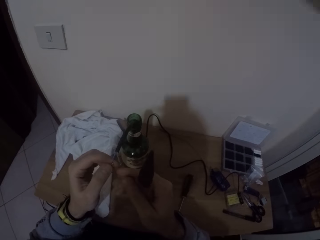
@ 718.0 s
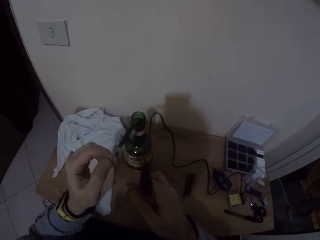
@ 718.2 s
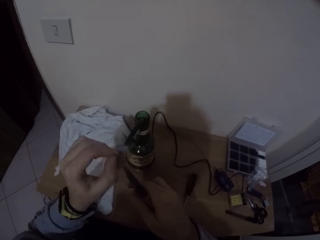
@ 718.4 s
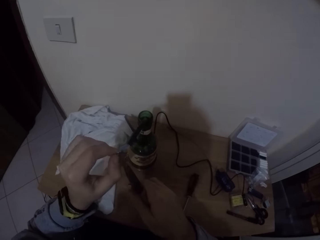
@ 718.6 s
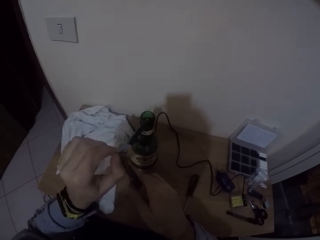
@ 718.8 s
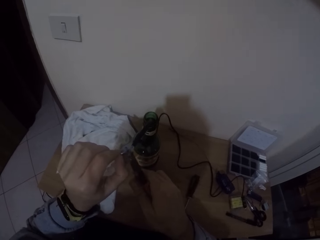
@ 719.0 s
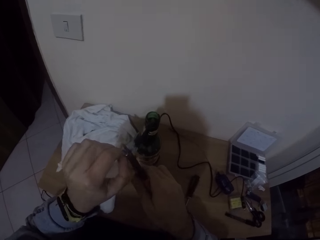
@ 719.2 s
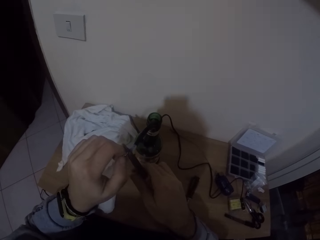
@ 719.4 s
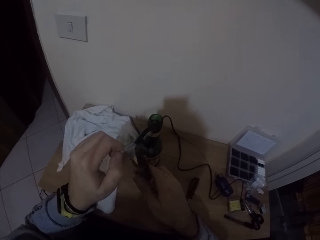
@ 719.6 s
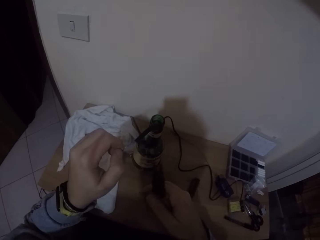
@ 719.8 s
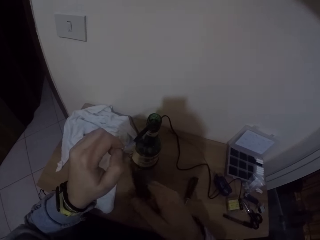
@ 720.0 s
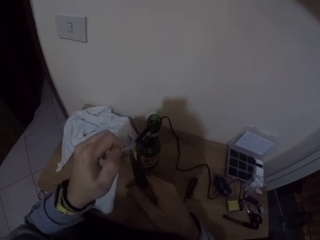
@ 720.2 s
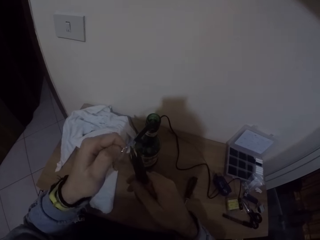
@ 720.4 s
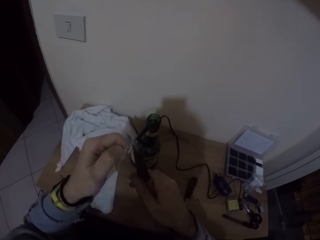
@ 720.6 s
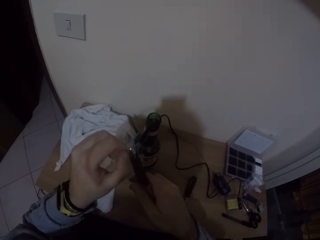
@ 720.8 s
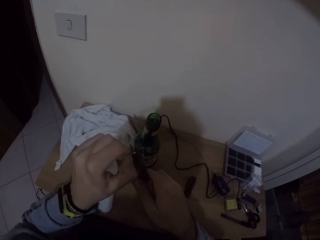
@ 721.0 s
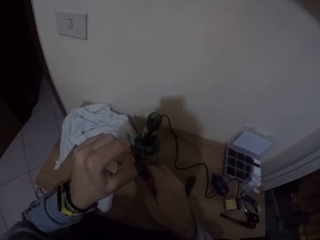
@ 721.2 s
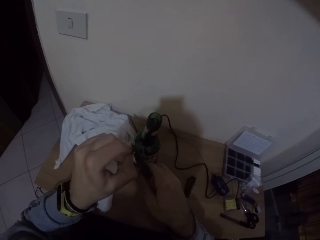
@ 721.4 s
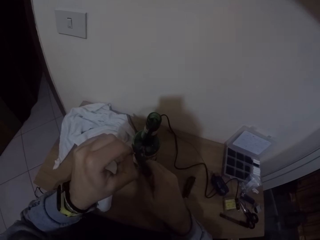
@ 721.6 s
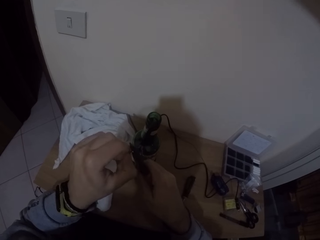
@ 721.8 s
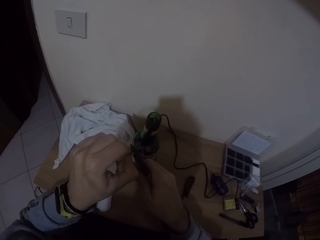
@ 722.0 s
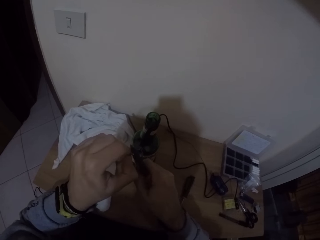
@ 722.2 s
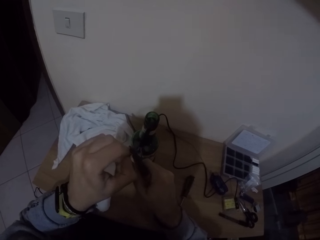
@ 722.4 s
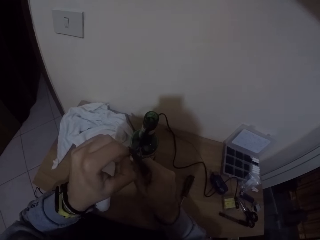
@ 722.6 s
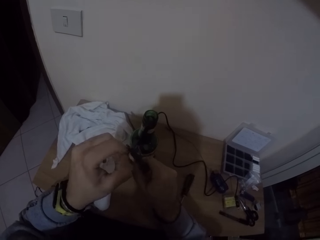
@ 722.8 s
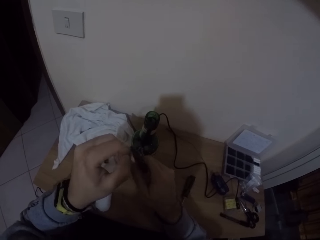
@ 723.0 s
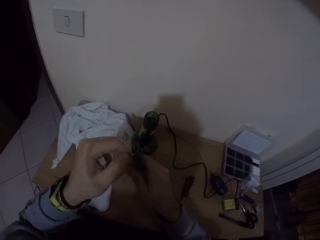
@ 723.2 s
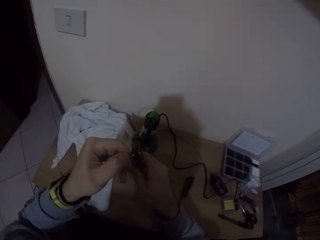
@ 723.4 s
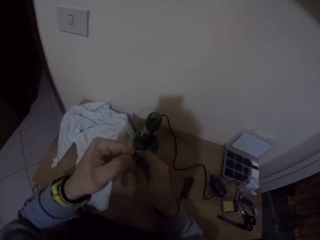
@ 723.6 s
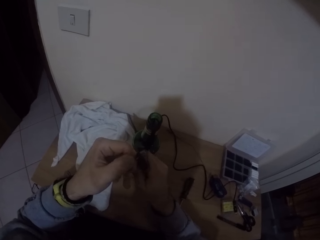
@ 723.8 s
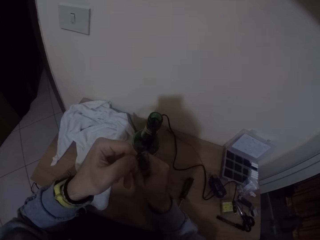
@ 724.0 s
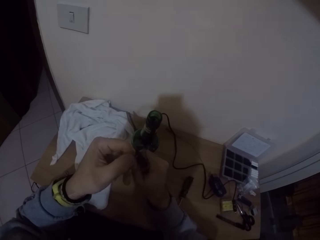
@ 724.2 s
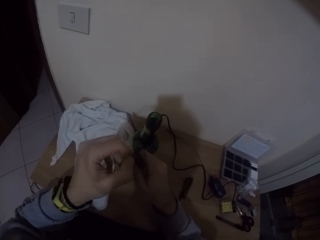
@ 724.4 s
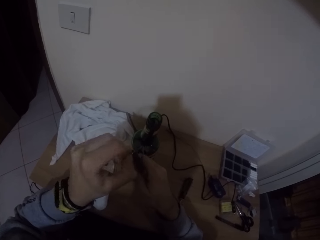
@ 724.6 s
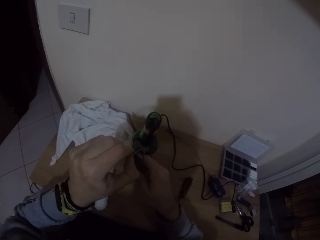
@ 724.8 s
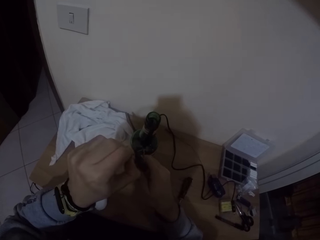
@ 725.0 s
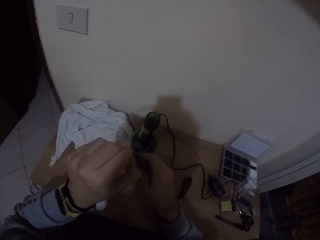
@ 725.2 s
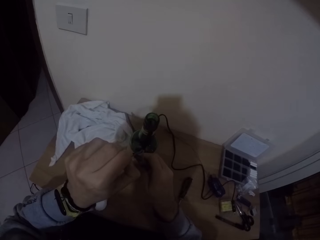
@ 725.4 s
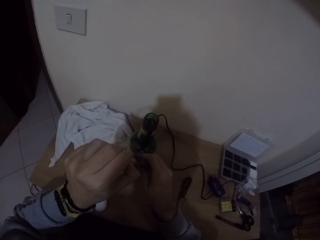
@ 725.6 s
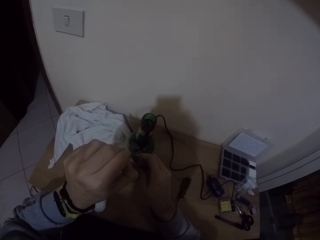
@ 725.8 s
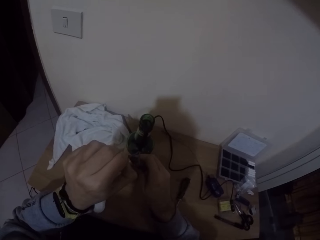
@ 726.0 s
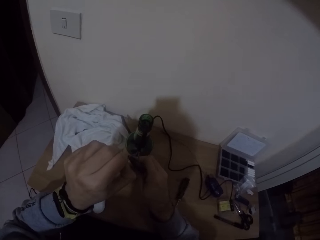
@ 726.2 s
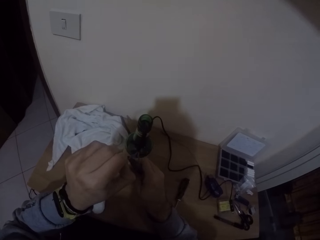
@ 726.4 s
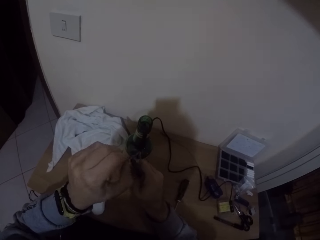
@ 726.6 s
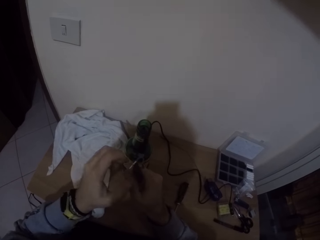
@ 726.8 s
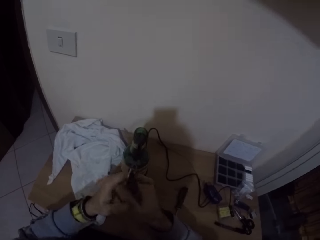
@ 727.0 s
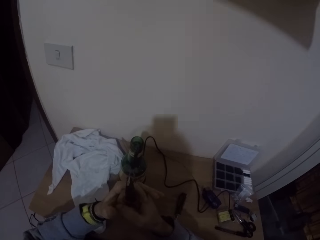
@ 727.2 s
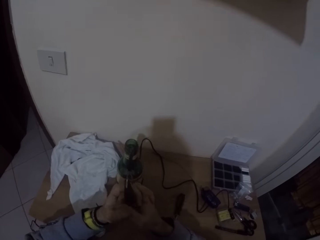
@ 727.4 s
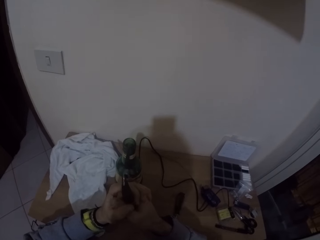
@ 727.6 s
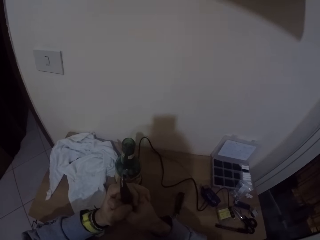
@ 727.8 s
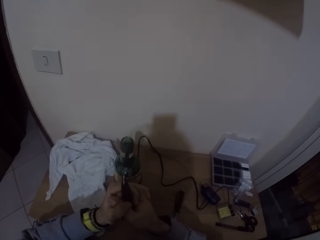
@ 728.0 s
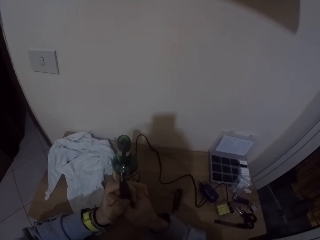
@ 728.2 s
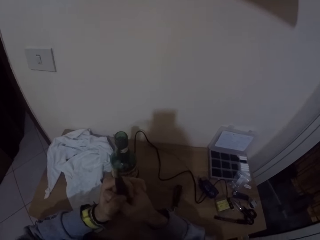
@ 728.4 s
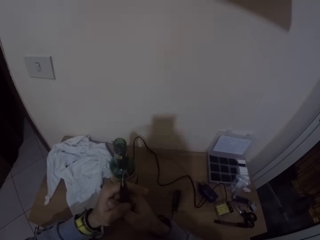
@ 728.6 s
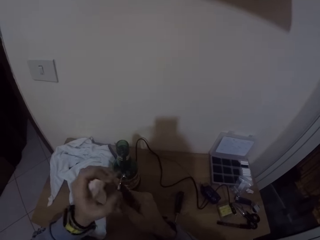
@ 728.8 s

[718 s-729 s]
The camera wearer touches the clips with both hands. He removes his right hand from the clip. He tightens the clip to the wire with the plier in his right hand. He removes the plier from the clip with his right hand. He tightens the clip to the wire with the plier in his right hand. He removes his left hand from the clip. He holds the plier with both hands.

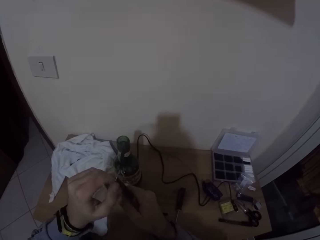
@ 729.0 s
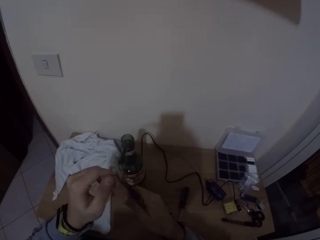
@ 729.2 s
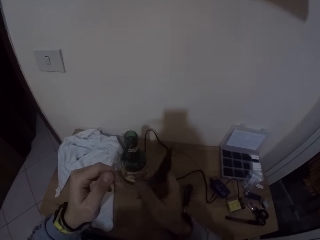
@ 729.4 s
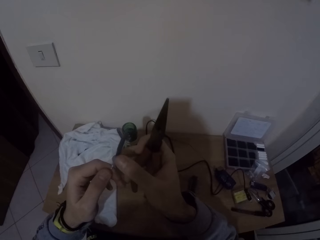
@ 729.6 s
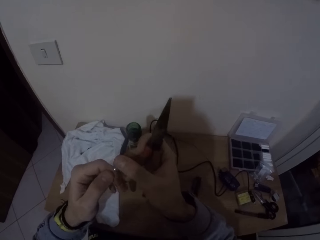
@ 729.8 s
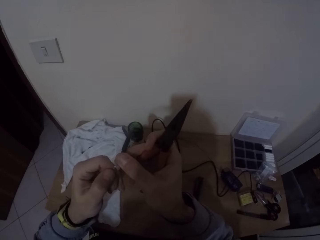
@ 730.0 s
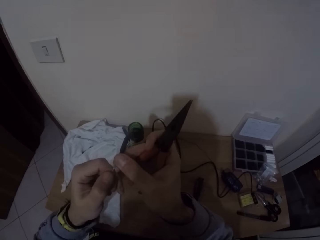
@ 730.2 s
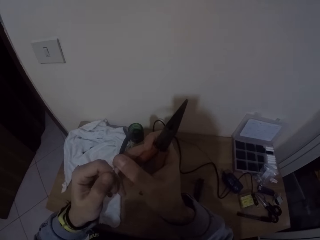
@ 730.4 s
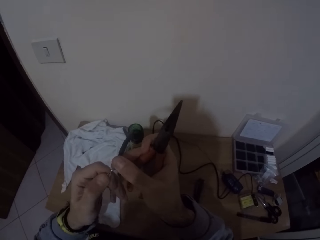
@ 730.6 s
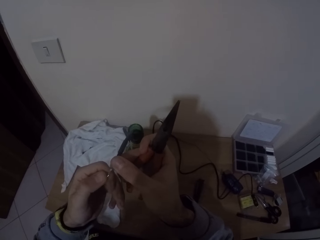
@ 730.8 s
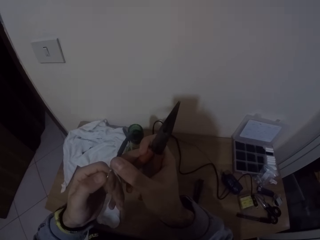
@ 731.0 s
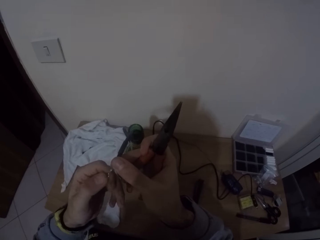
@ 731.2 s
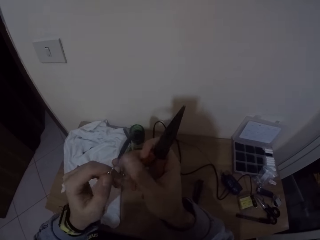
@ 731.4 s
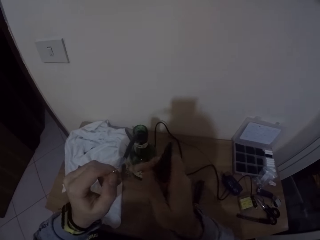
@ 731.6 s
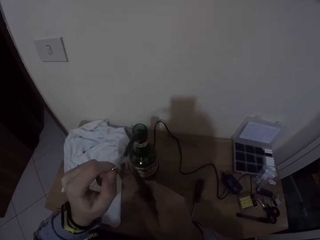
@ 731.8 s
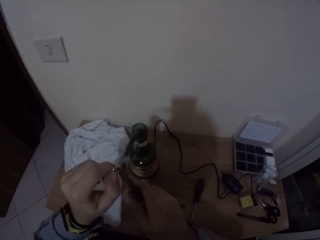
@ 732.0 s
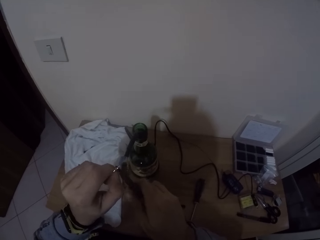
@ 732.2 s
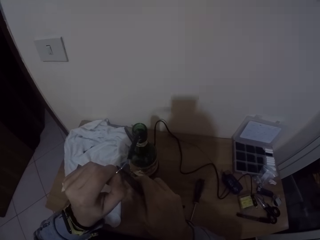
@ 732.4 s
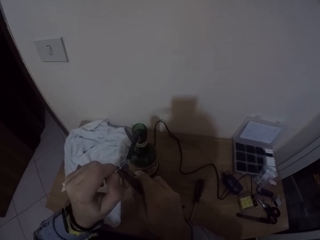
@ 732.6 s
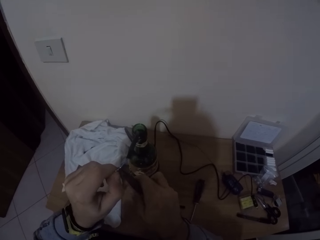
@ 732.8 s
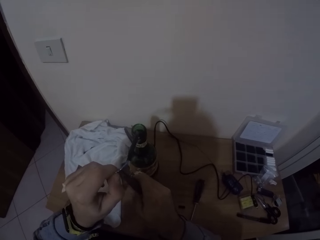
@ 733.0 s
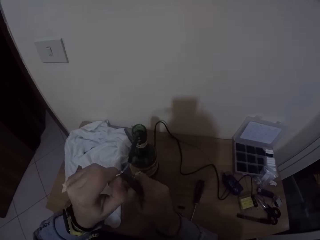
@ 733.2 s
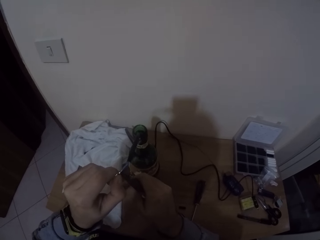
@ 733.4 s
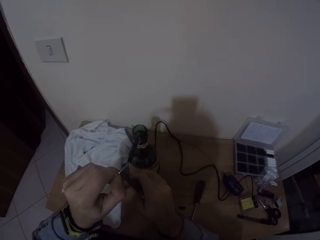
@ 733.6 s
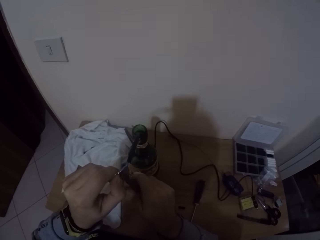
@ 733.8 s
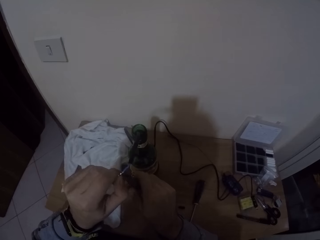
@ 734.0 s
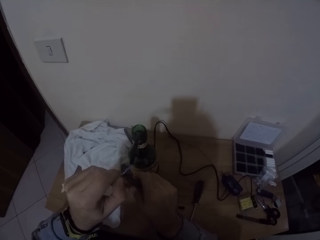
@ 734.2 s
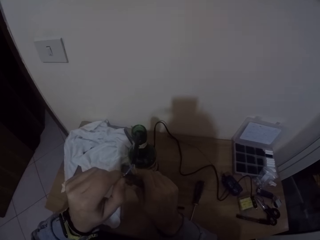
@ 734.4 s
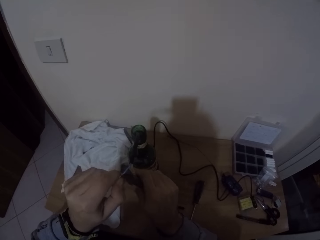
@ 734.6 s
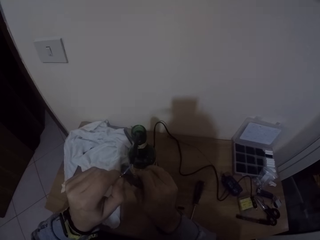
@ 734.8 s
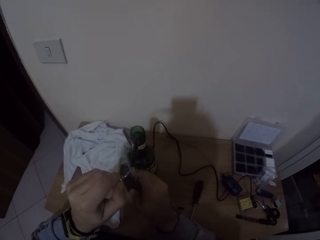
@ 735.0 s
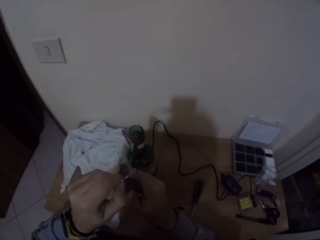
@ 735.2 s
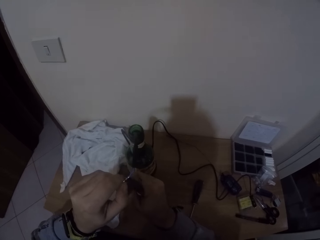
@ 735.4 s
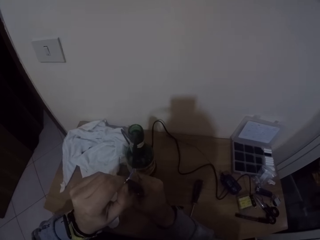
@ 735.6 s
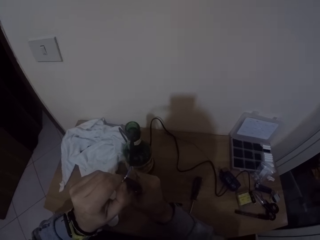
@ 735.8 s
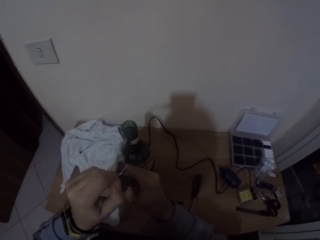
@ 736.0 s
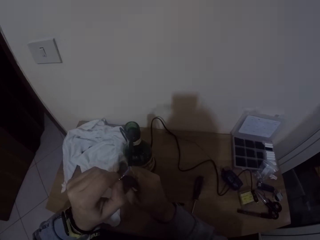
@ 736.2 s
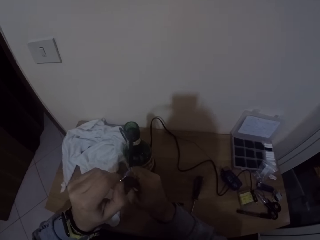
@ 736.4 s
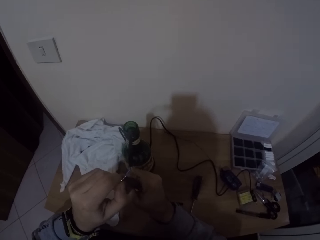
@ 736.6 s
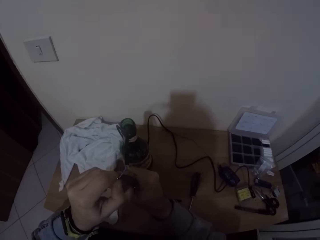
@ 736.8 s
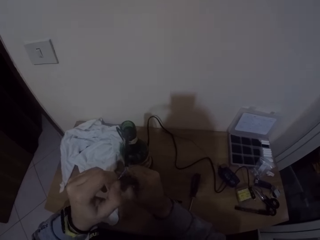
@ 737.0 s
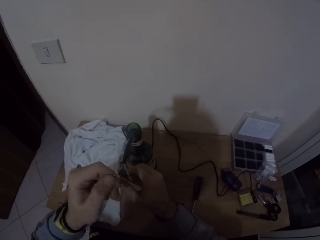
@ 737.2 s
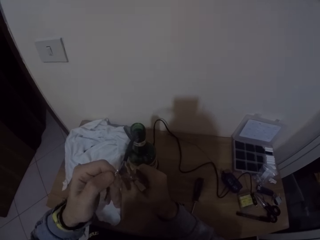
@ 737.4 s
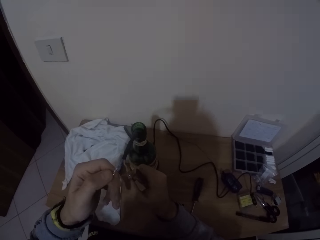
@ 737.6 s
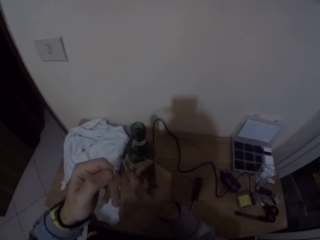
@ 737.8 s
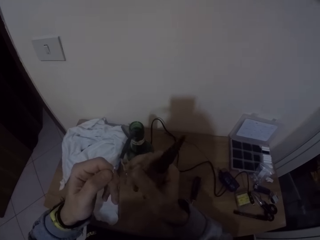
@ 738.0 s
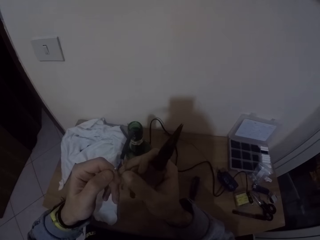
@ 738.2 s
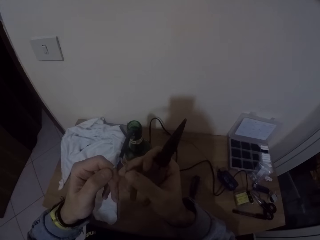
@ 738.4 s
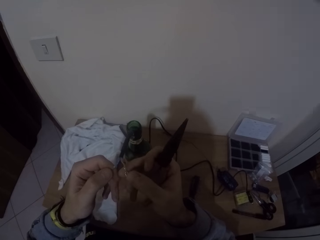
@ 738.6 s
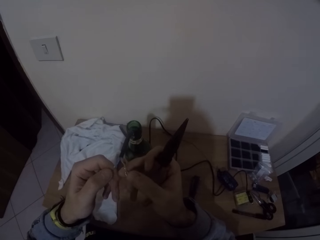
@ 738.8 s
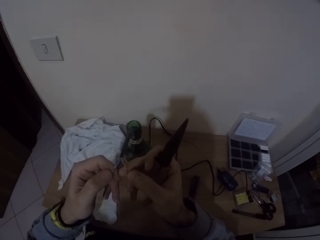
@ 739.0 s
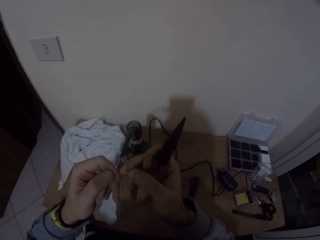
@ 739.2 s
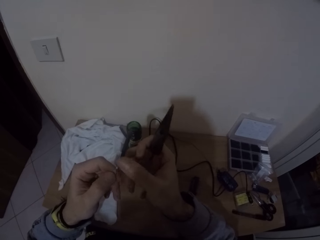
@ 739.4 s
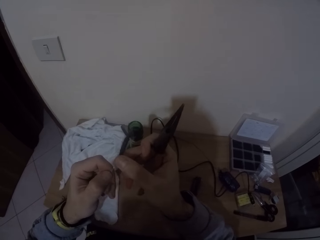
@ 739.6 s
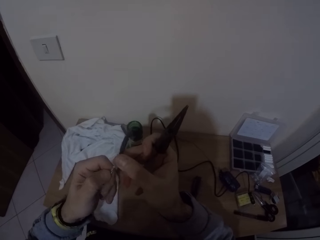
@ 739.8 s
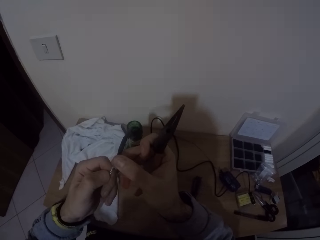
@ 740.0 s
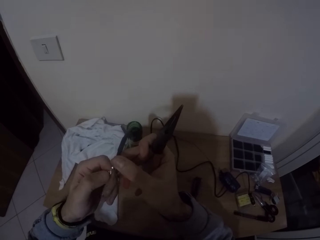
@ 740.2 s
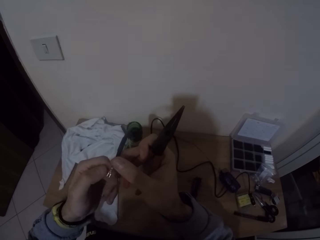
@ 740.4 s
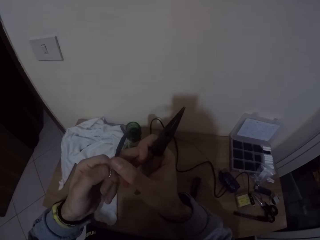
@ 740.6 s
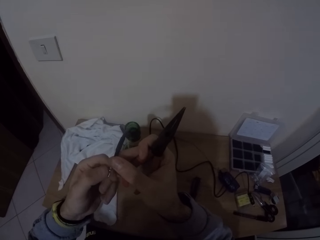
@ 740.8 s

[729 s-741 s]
The camera wearer removes his left hand from the plier. He removes the plier from the clip with his right hand. He holds the clip with his left hand. He touches the clip with his right hand. He removes his right hand from the clip. He tightens the clip to the wire with the plier in his right hand. He removes the plier from the clip with his right hand. He touches the clip with his right hand.
